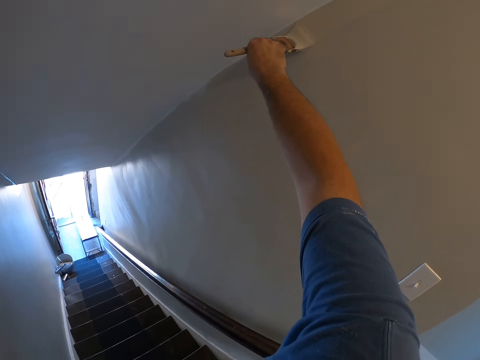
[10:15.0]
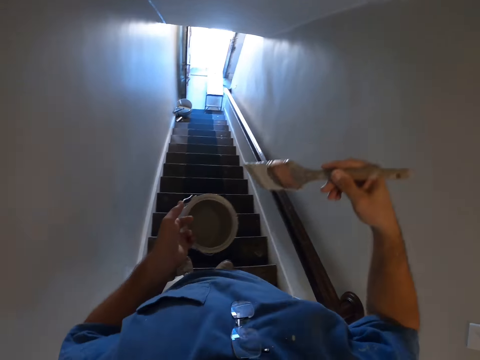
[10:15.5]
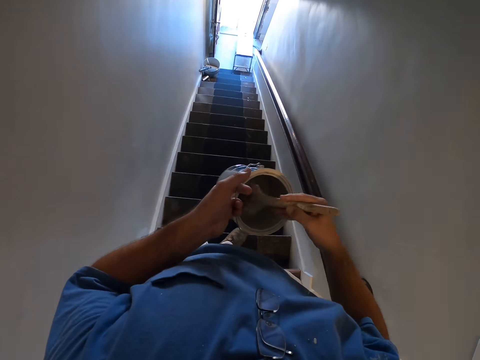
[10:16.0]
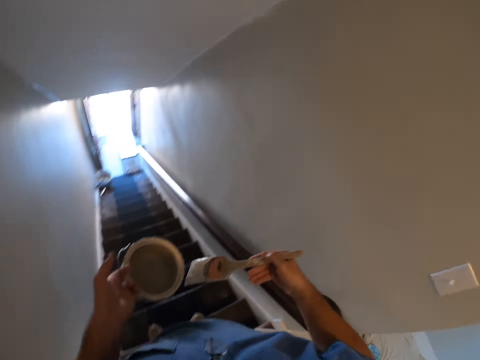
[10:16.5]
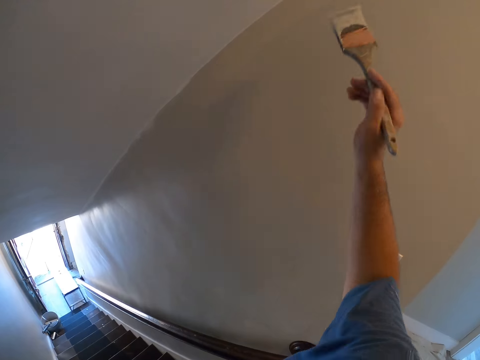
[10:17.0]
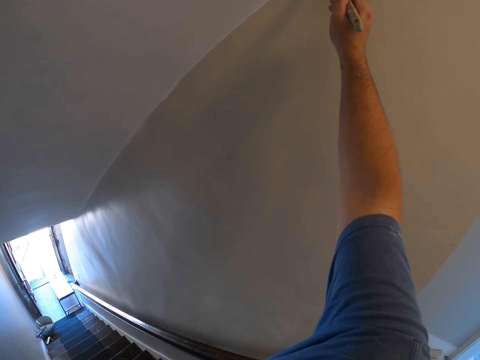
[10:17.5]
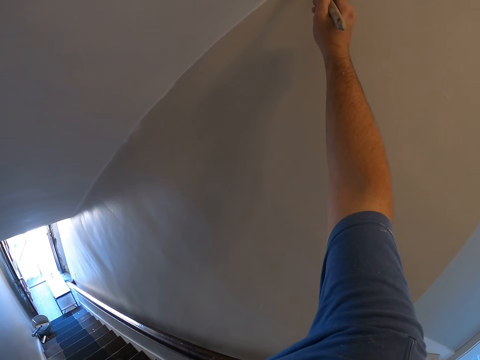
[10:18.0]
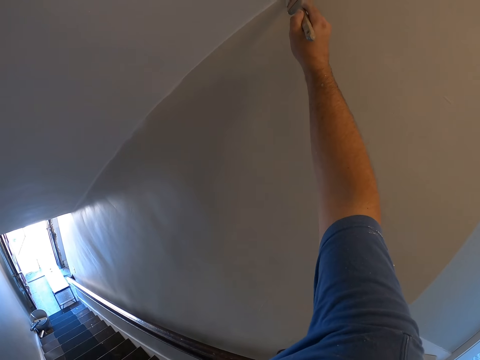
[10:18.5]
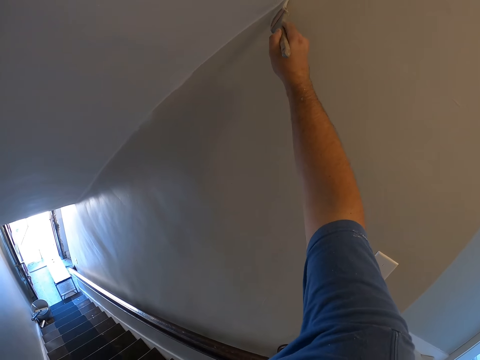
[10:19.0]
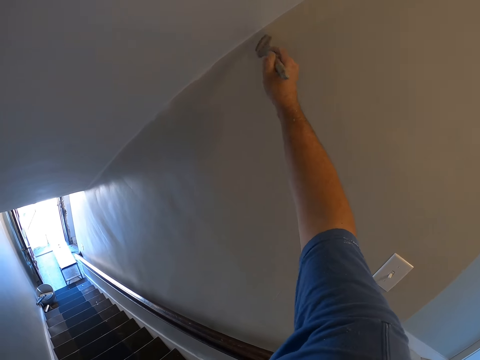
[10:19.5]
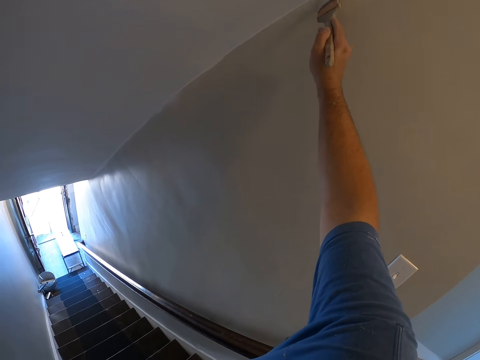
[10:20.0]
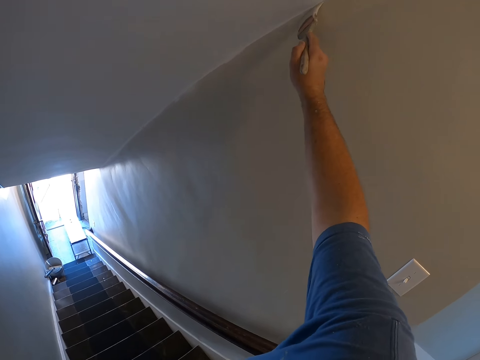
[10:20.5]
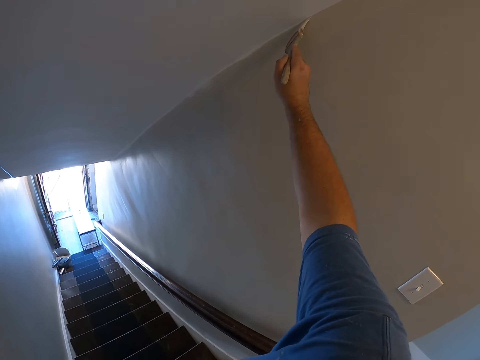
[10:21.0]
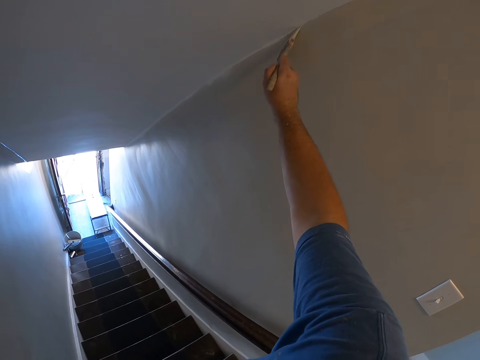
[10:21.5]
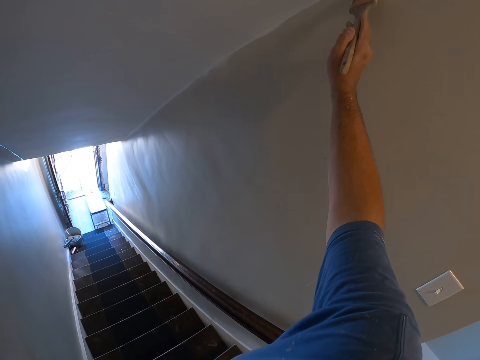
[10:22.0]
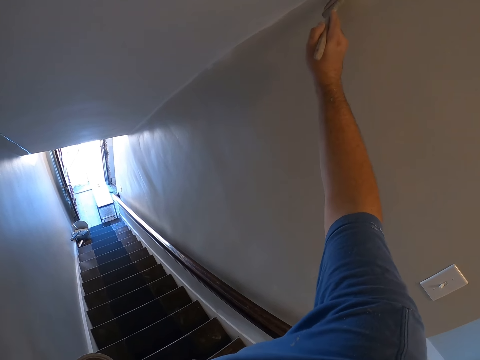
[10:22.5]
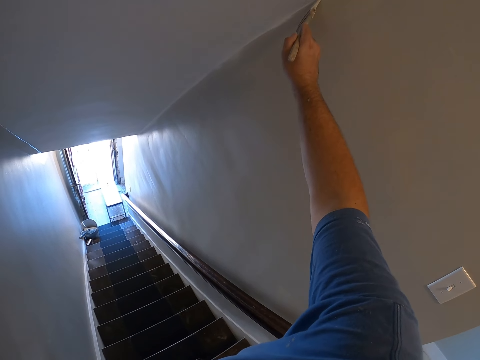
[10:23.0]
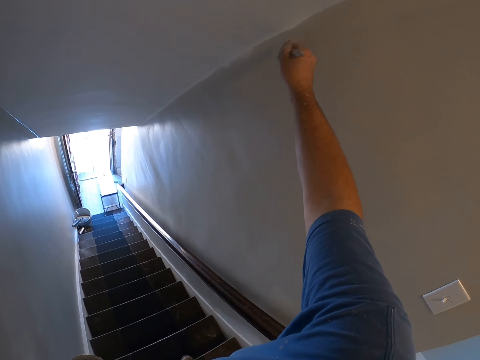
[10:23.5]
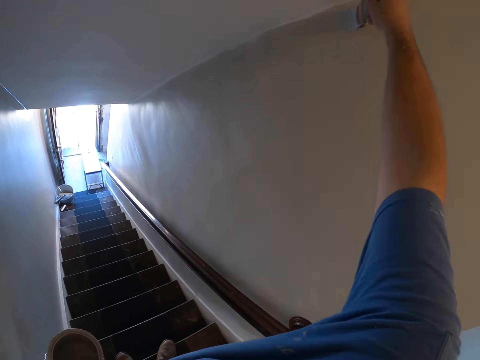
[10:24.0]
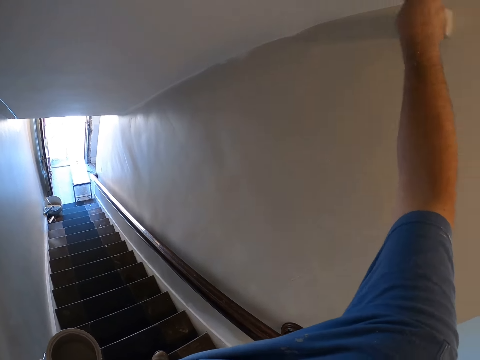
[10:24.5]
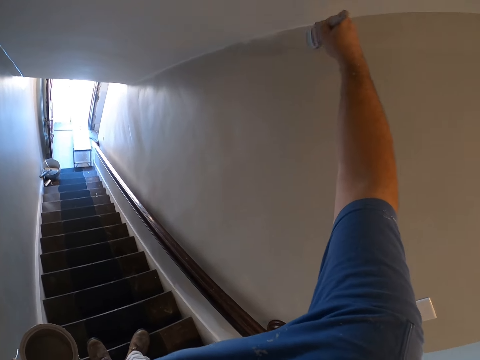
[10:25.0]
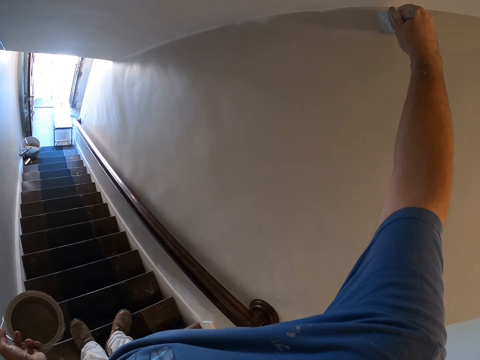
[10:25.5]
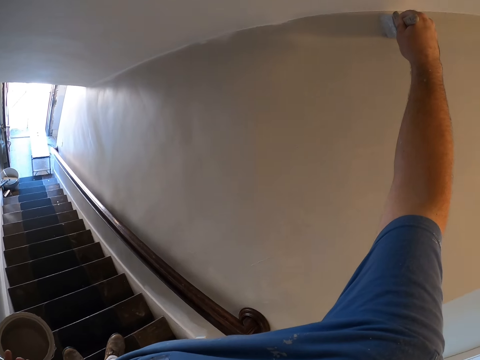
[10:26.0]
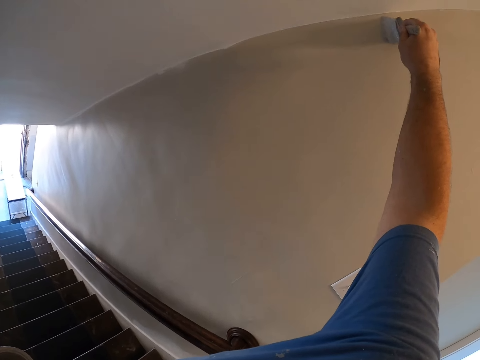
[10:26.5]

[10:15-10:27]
The camera wearer takes some paint from the paint can with the paint brush. They paint the wall with the paint brush.

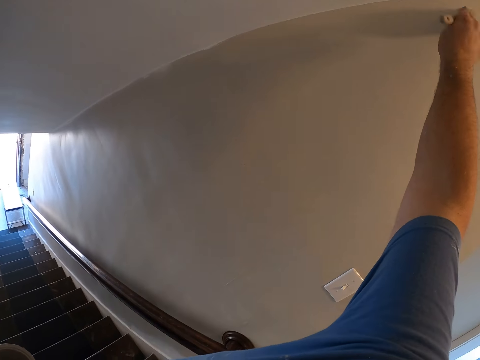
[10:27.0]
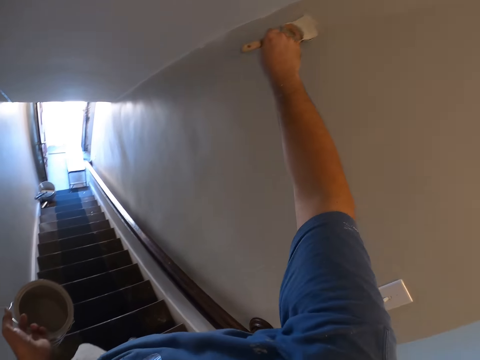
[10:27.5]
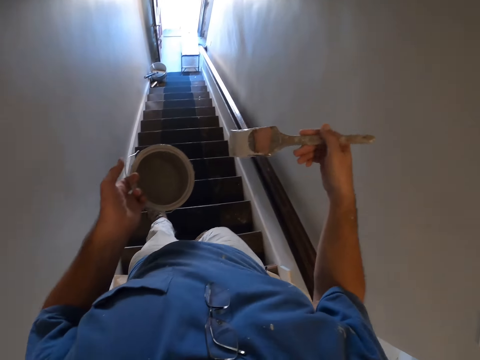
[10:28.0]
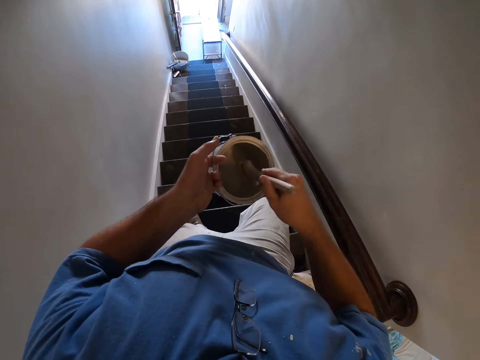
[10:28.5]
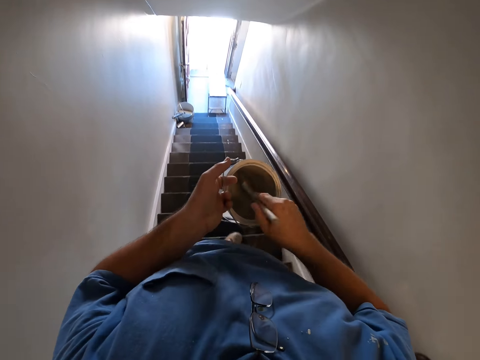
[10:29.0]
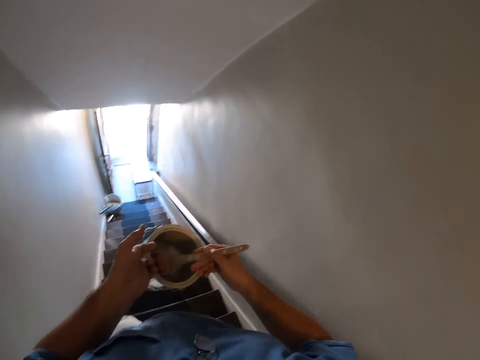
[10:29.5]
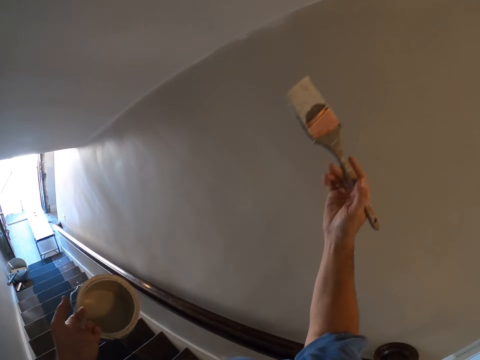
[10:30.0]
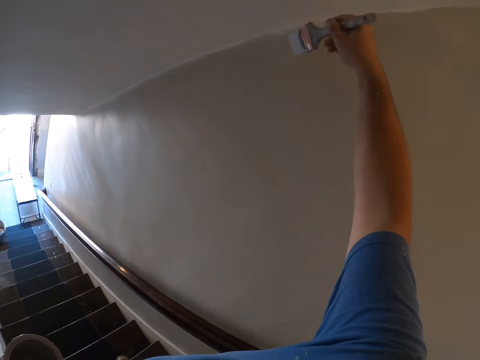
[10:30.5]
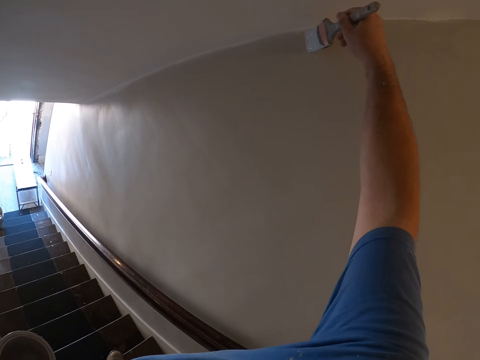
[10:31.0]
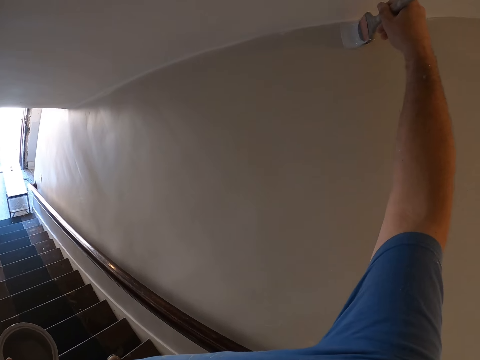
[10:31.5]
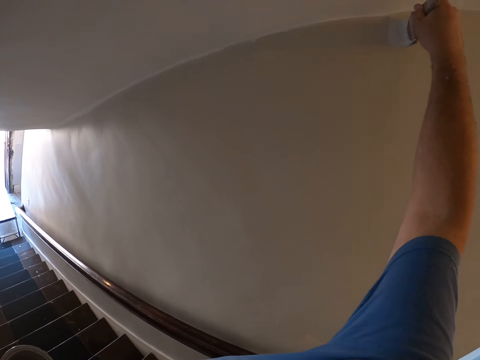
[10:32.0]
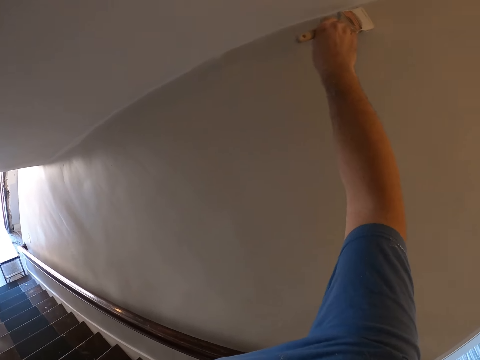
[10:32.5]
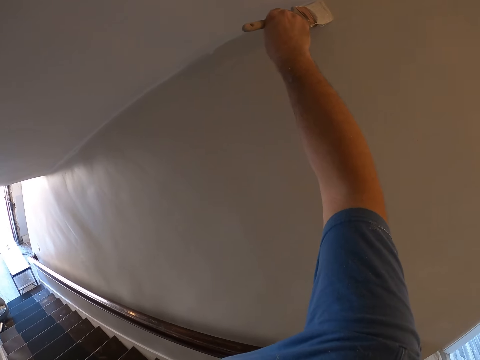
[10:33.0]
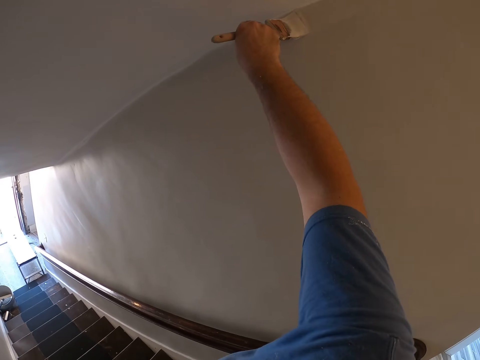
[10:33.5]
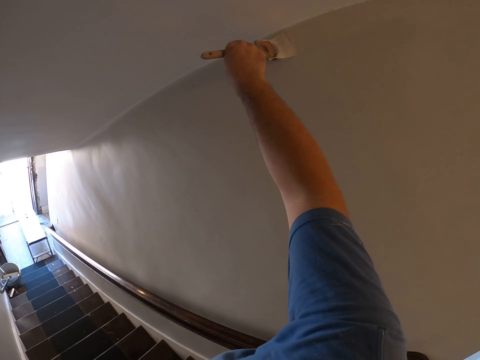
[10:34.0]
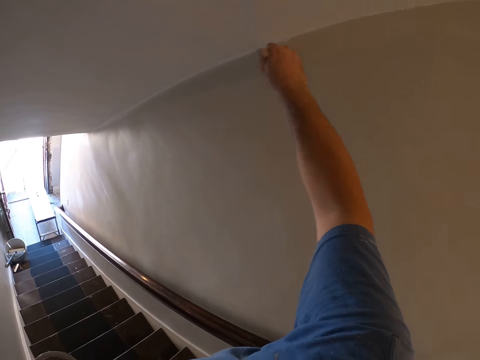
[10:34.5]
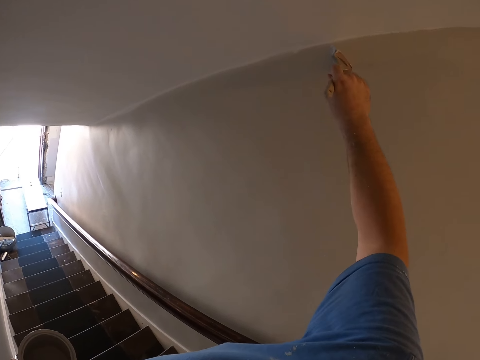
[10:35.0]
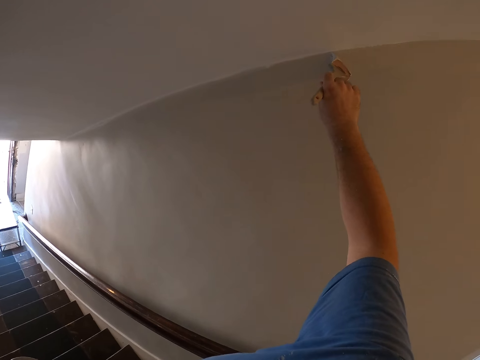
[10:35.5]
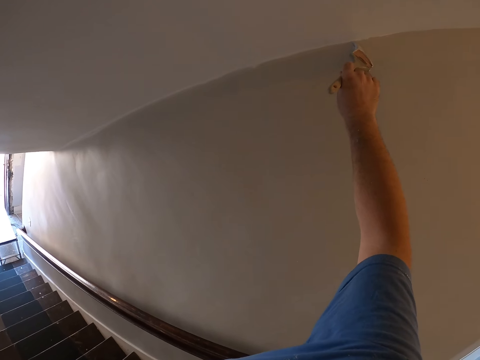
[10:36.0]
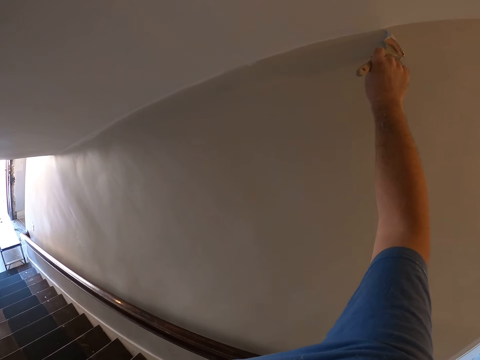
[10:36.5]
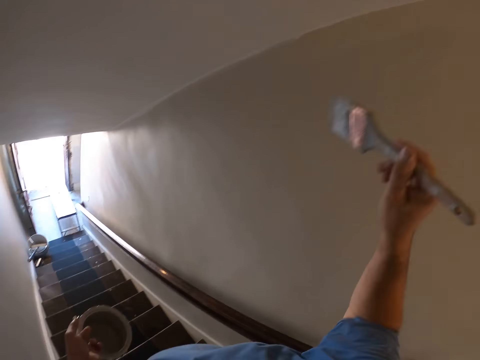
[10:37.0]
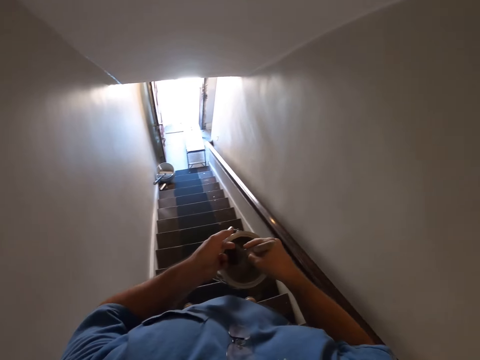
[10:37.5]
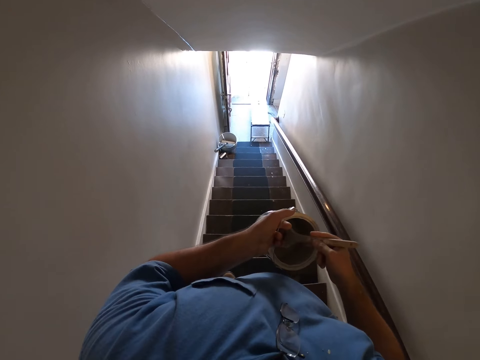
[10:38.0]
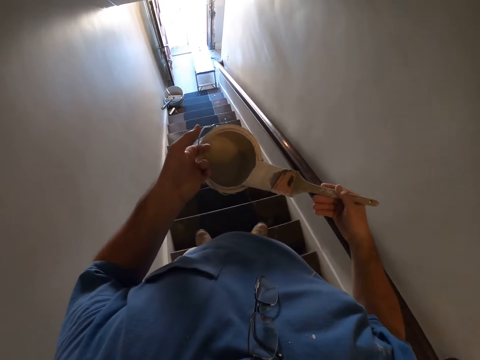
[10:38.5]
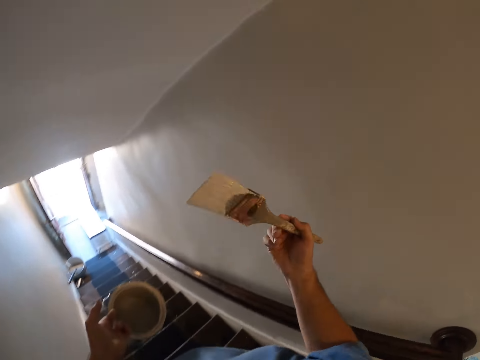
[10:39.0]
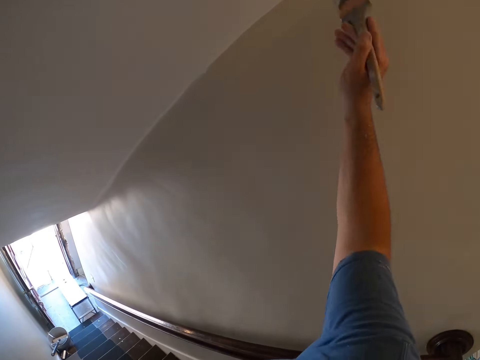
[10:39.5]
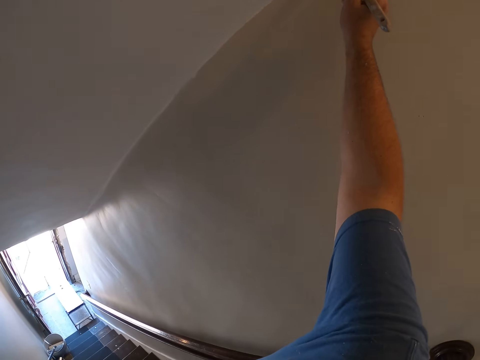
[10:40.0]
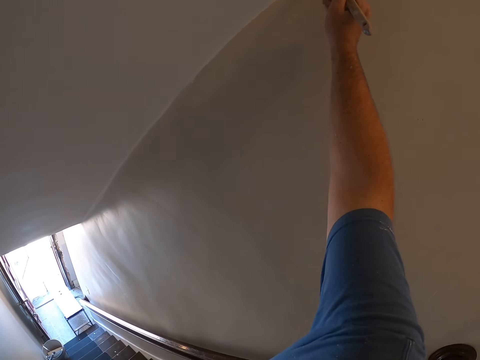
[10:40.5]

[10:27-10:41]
The camera wearer takes some paint from the paint can with the paint brush. They paint the wall with the paint brush. They take some paint from the paint can with the paint brush. They paint the wall with the paint brush.
